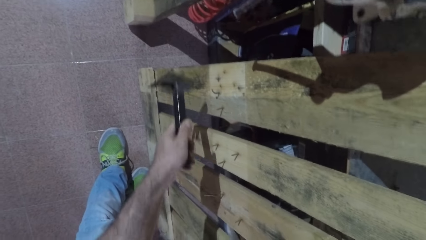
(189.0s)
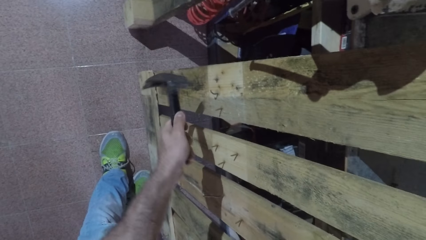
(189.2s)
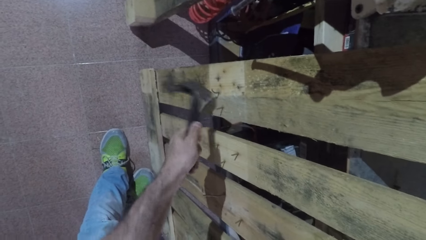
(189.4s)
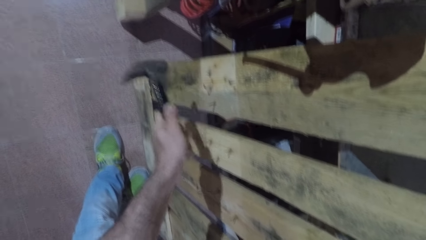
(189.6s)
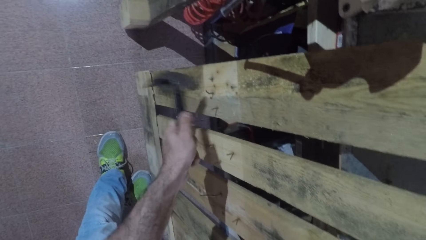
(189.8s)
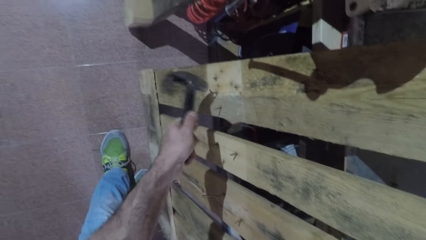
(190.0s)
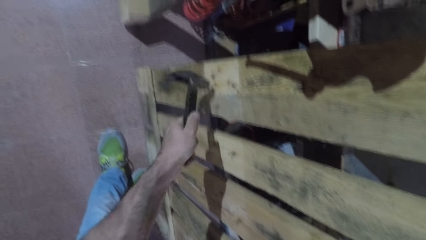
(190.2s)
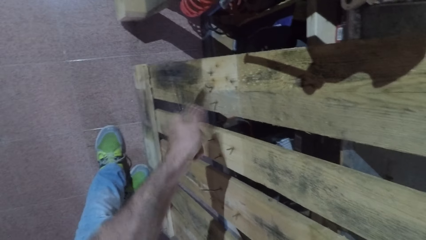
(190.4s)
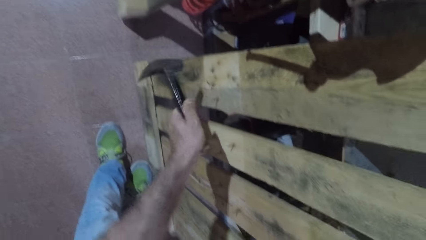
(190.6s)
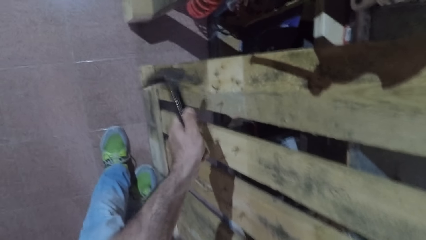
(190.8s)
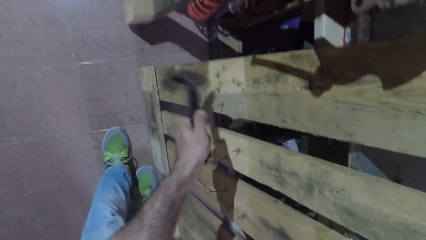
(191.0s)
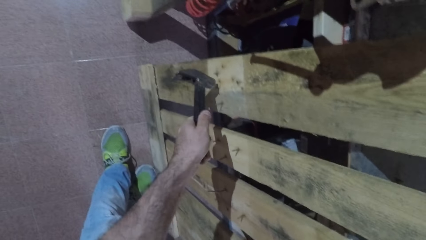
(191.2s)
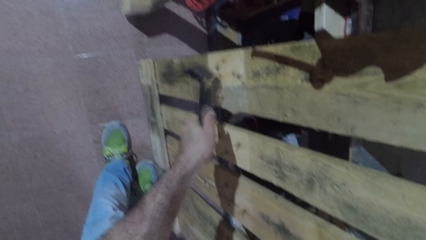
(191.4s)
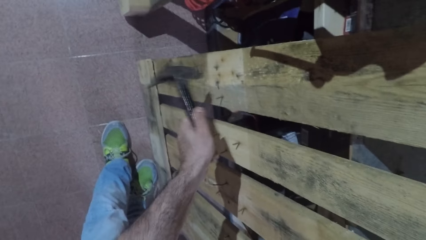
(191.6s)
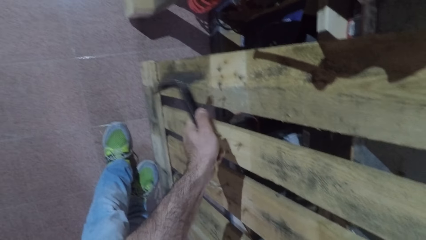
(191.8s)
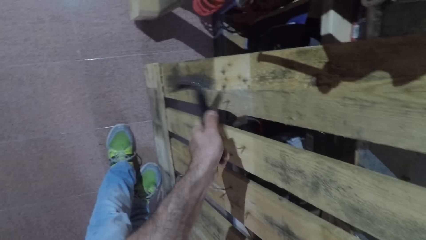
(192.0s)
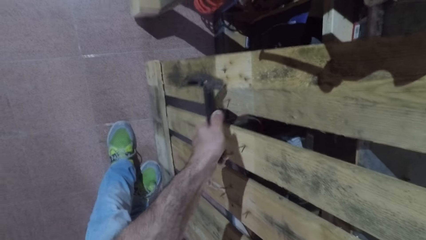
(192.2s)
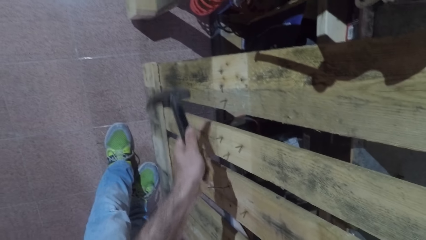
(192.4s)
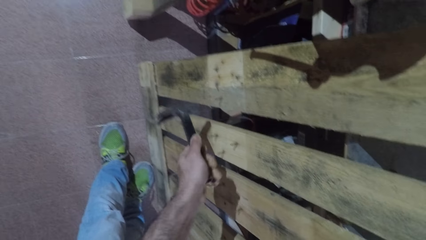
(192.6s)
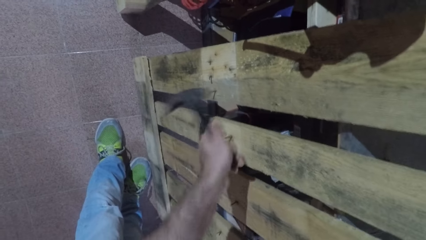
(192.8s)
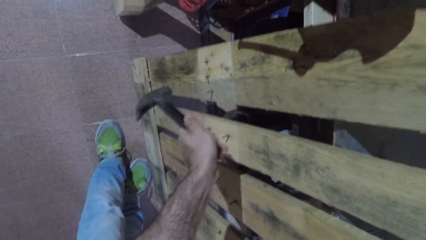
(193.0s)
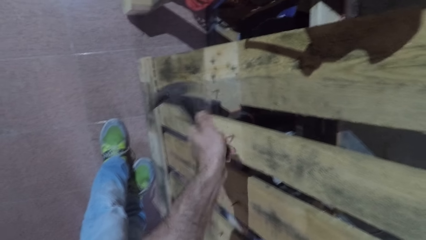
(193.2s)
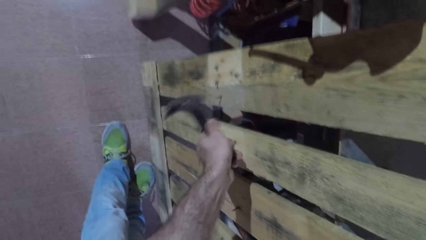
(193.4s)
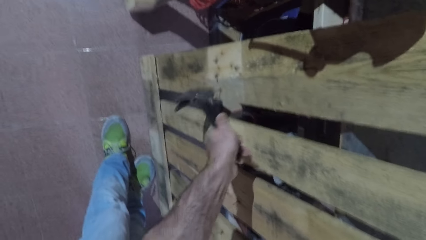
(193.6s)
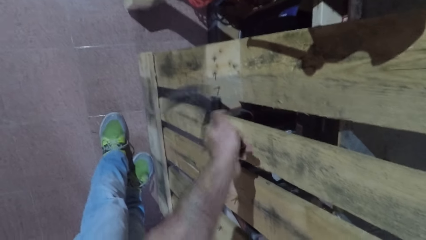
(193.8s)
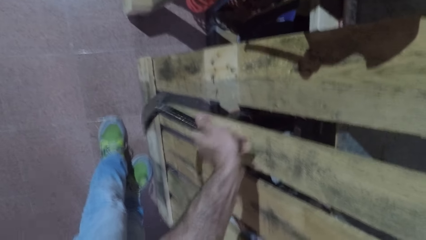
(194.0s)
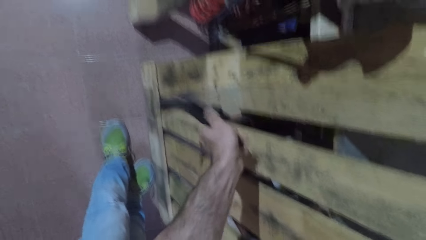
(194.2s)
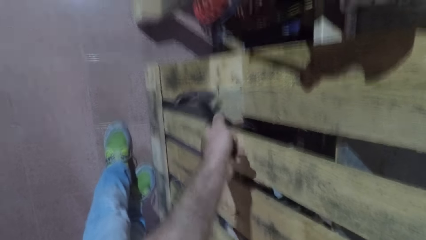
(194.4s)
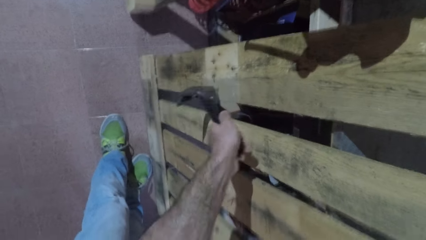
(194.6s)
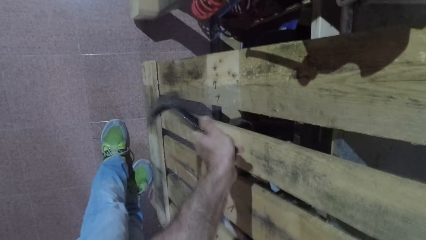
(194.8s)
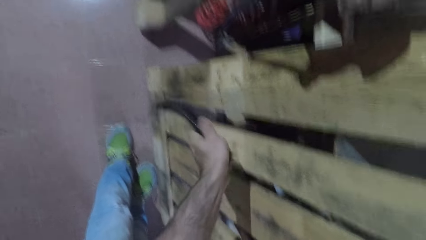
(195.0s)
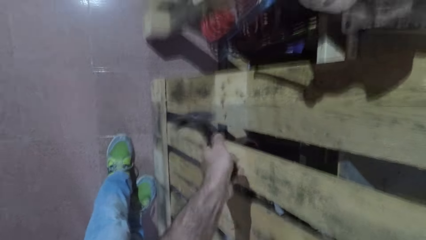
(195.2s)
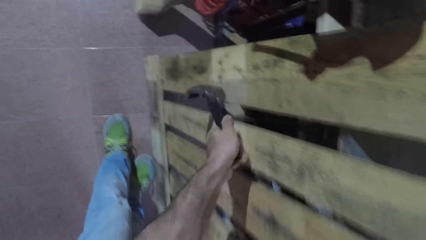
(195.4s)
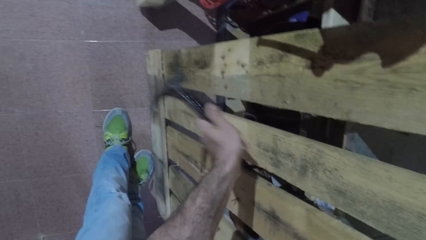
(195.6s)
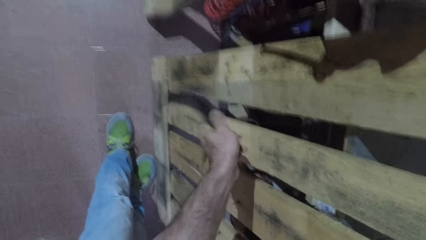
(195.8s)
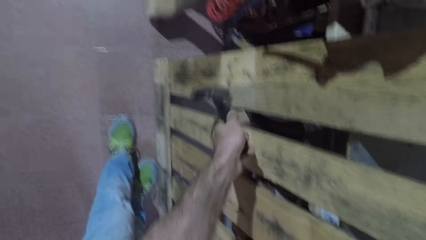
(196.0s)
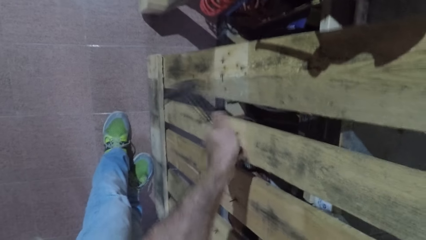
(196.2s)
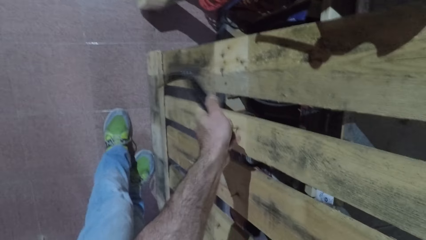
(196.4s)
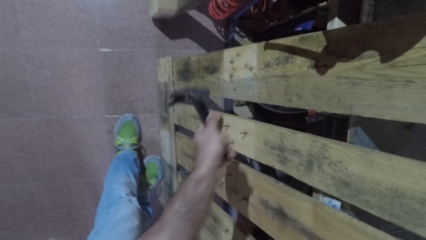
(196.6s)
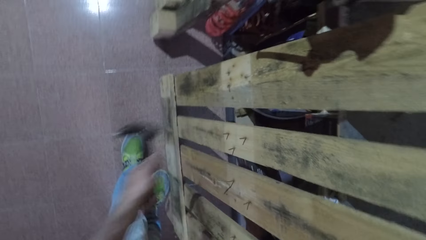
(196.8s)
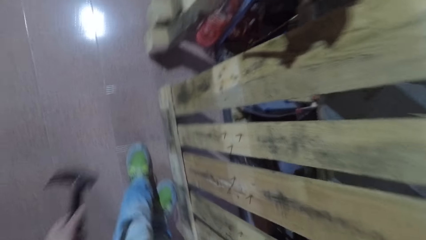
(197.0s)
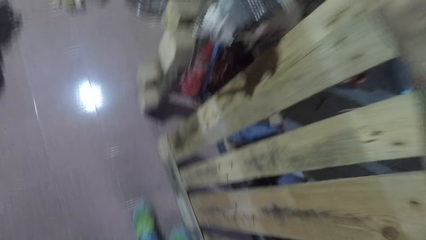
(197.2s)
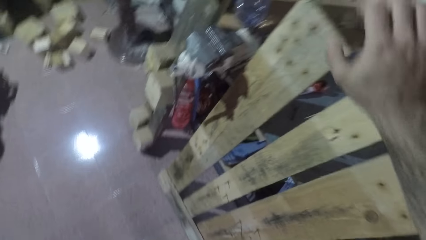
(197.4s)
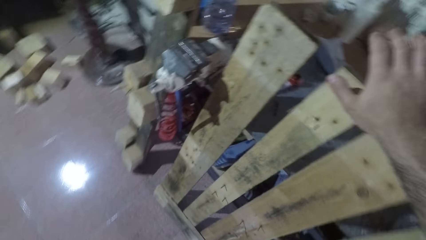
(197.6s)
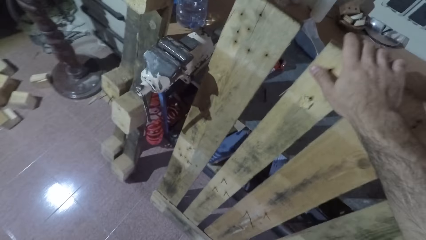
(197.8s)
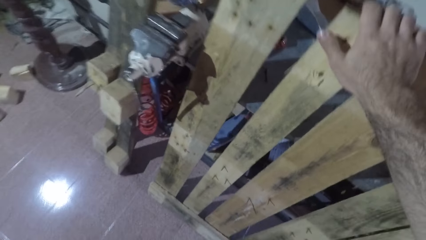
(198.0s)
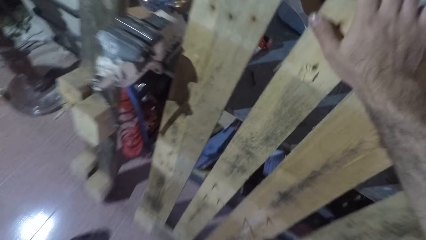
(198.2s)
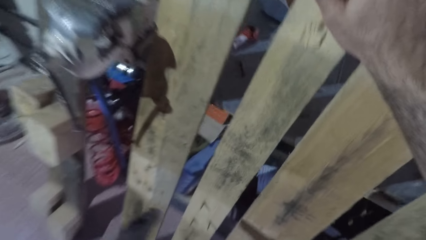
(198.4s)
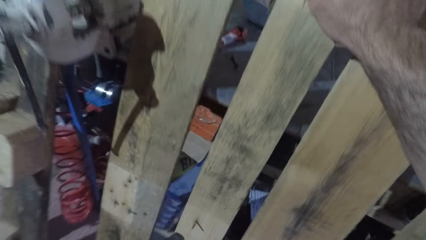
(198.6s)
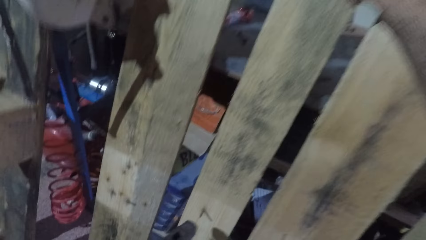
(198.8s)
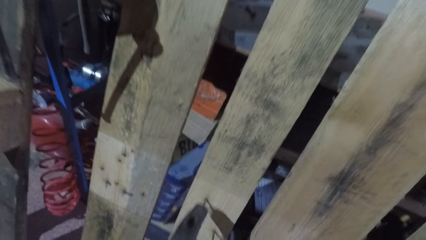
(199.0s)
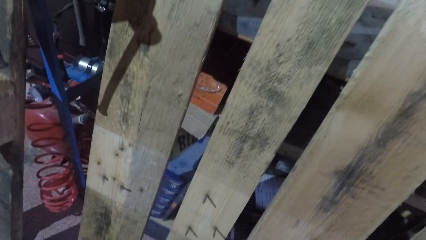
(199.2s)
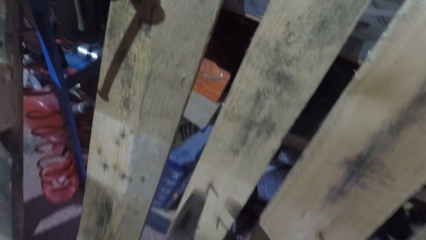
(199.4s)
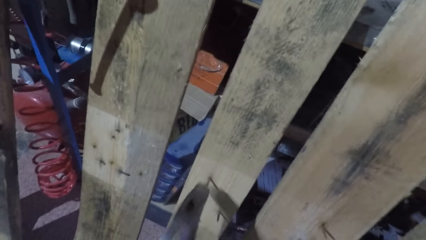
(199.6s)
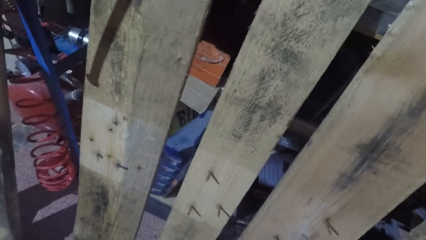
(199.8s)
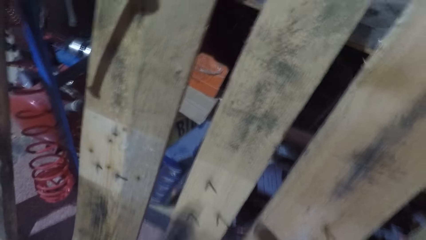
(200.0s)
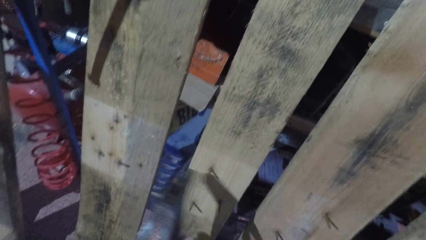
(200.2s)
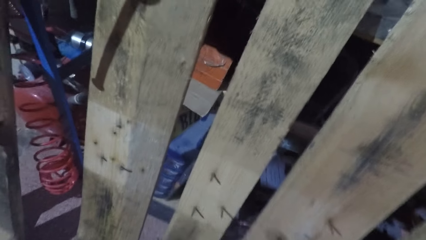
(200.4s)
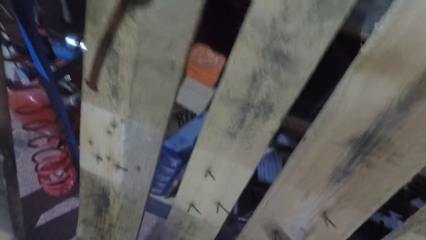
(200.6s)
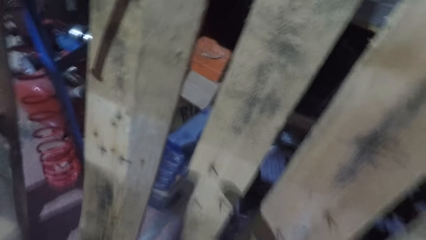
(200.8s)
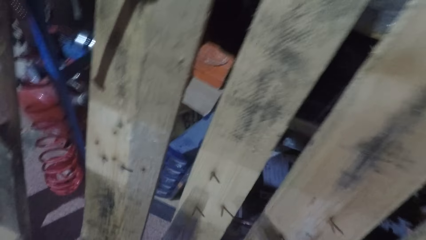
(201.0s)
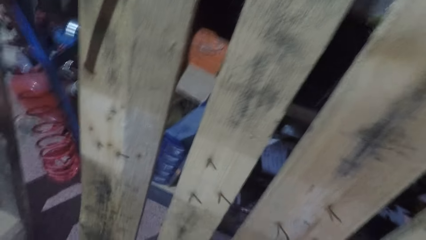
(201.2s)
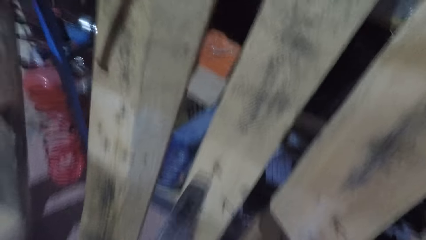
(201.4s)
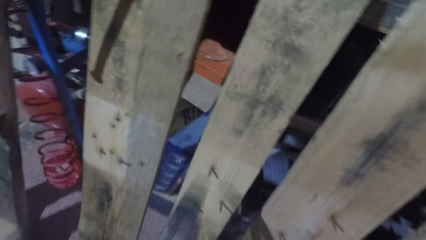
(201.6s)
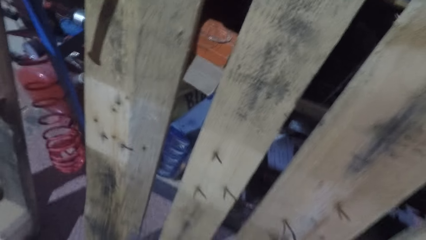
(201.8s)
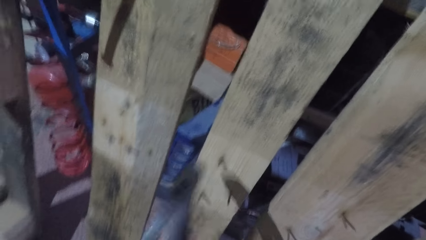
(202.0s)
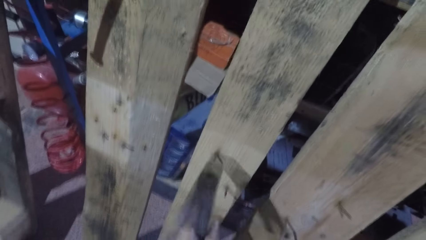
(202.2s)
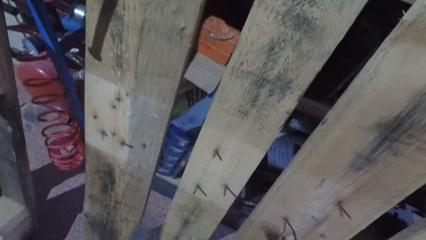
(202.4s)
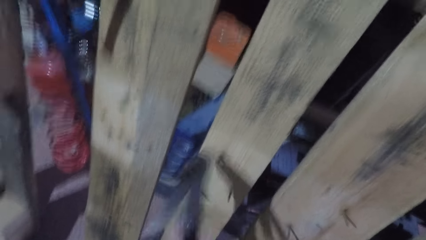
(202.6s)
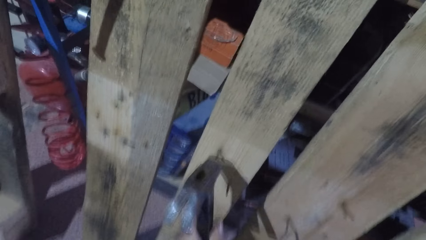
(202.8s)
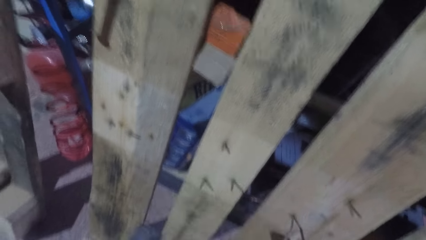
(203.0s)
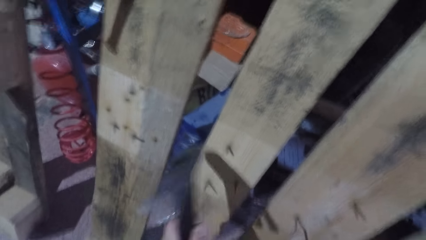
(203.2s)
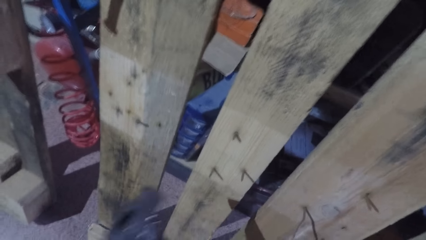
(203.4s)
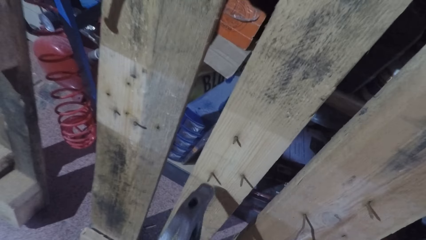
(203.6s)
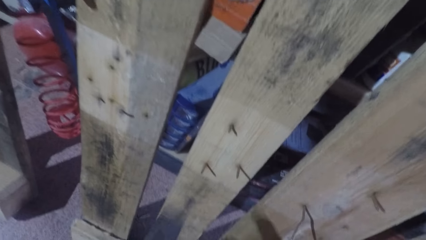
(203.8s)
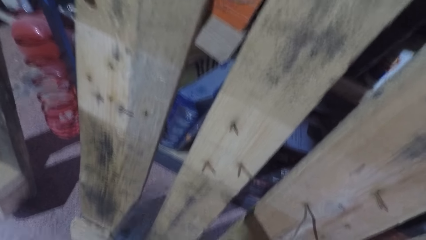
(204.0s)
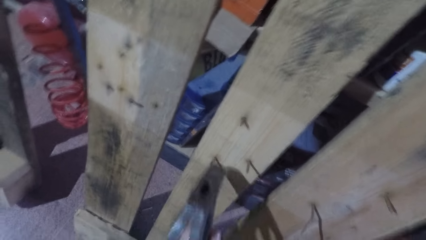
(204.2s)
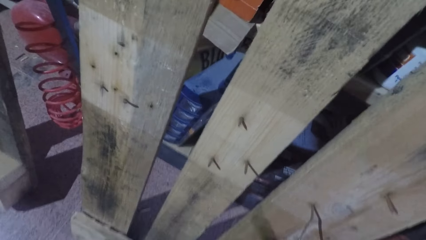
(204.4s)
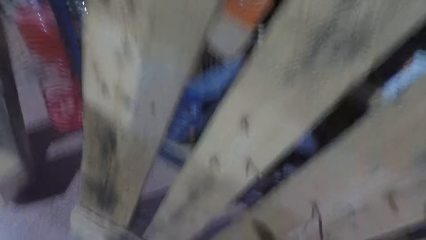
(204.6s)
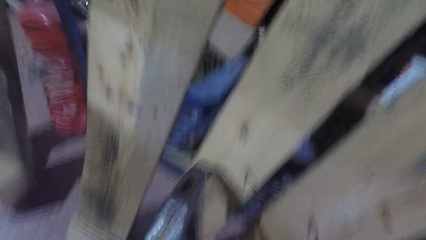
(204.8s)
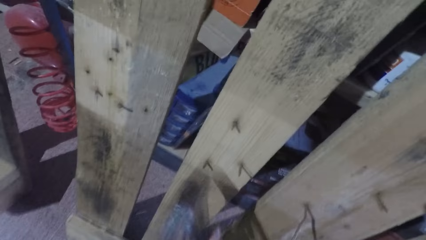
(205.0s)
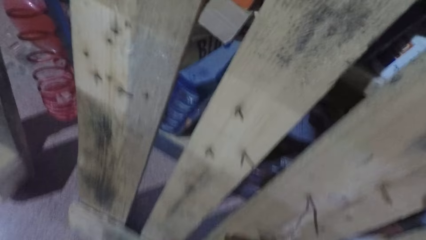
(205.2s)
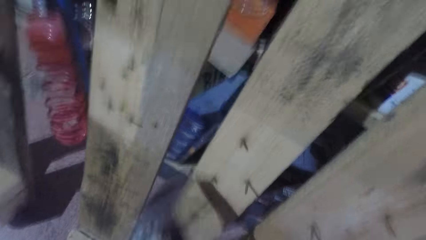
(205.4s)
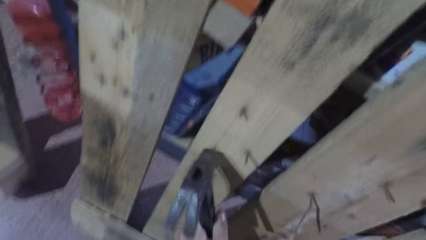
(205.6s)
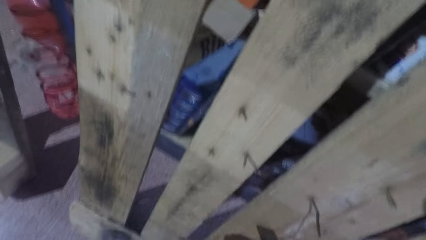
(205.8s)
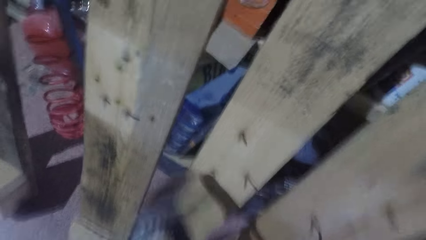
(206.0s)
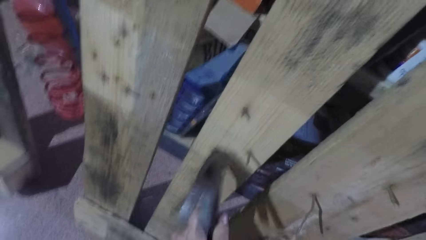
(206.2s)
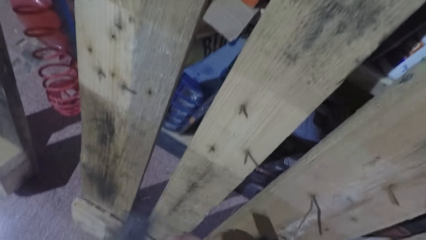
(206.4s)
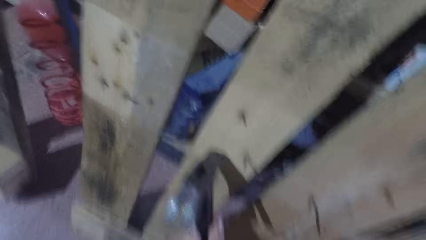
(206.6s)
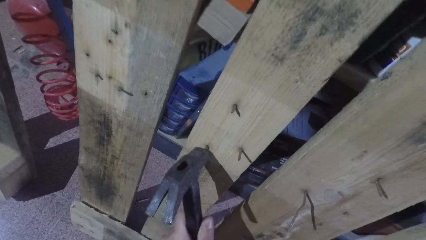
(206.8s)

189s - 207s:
The camera wearer holds the hammer. He hits out another nail from the wooden frame with the hammer in his left hand. He does so again. He removes the hammer from the wooden frame. He stands. He holds a bed base timber. He hits out another nail from the wooden frame with the hammer in his left hand. He lifts the hammer. He hits out another nail from the wooden frame with the hammer in his left hand again.
